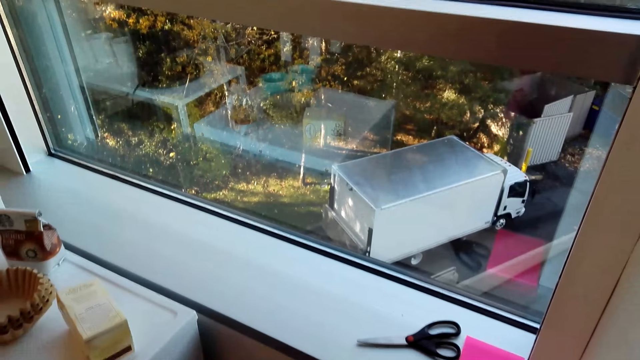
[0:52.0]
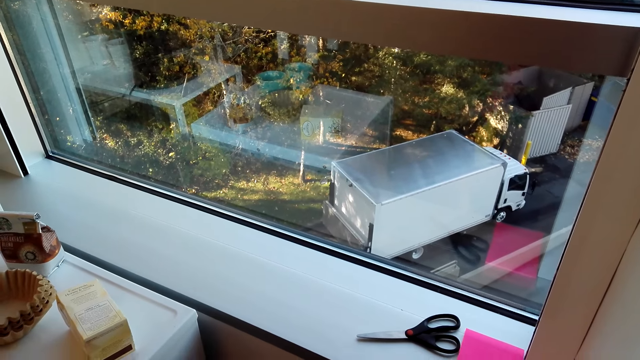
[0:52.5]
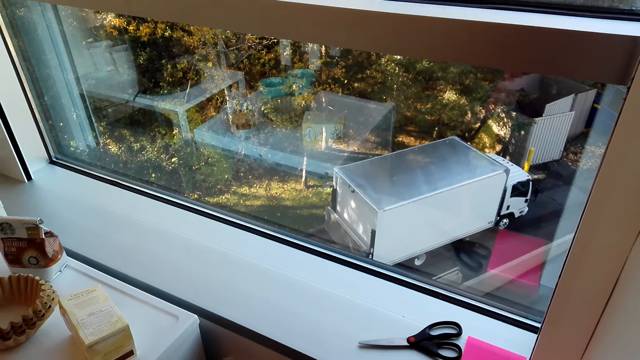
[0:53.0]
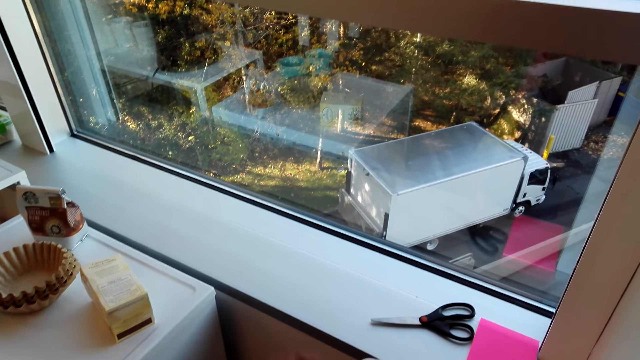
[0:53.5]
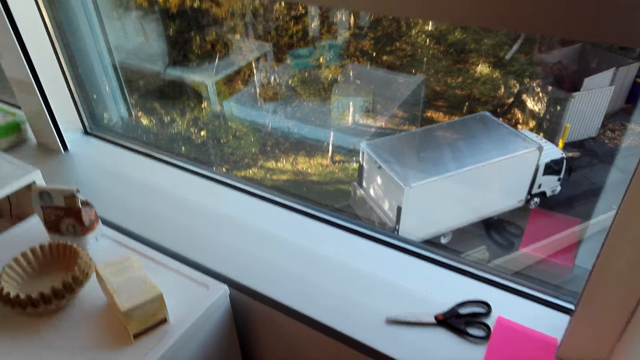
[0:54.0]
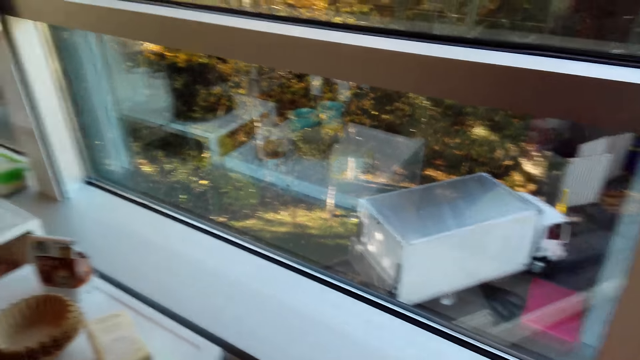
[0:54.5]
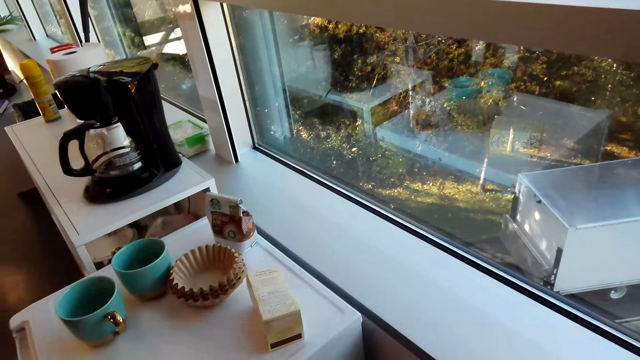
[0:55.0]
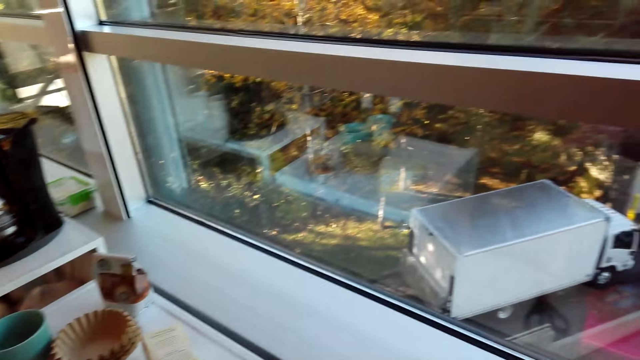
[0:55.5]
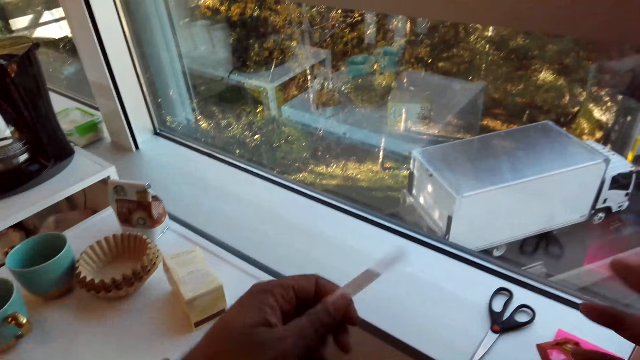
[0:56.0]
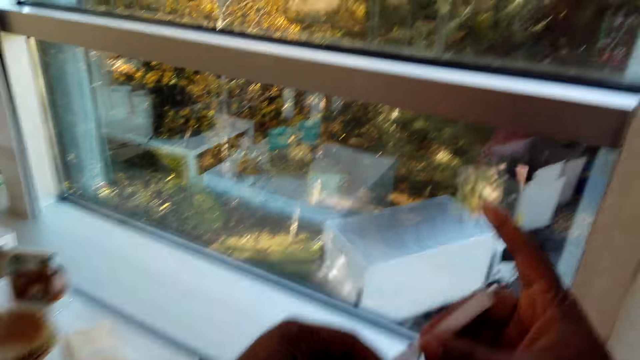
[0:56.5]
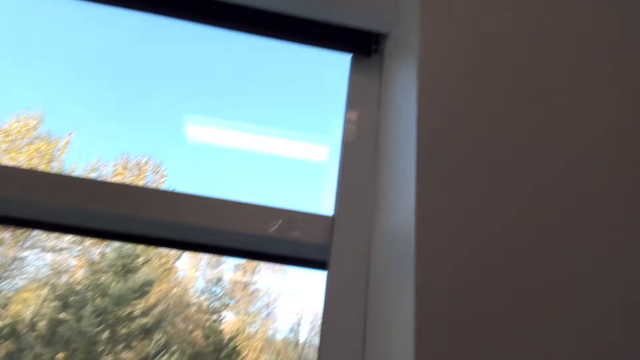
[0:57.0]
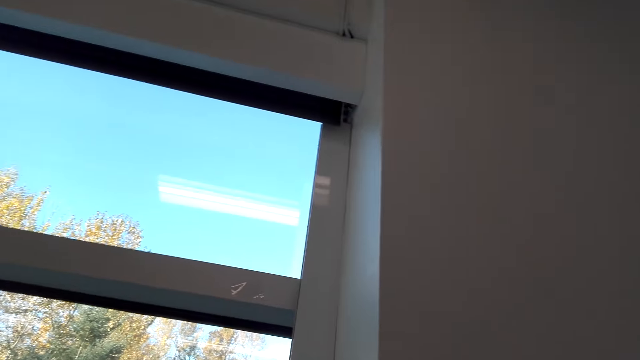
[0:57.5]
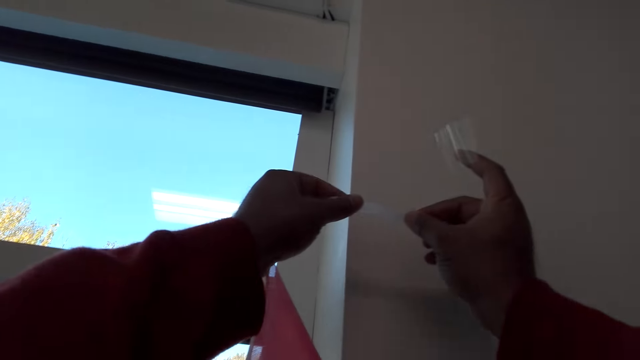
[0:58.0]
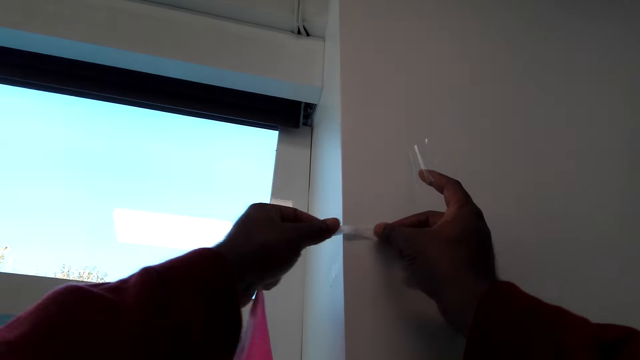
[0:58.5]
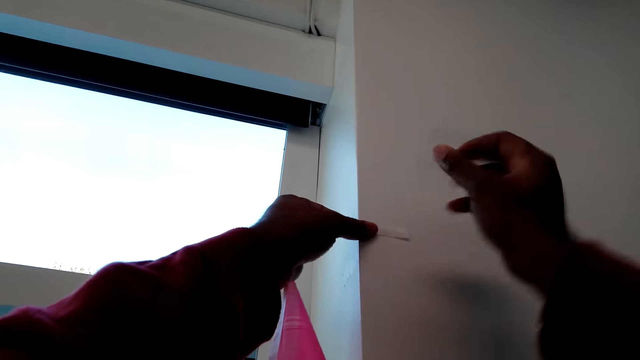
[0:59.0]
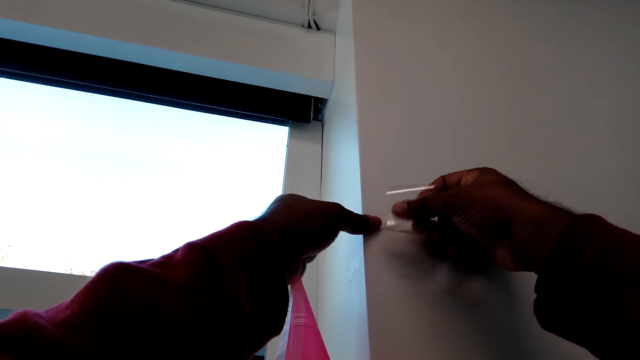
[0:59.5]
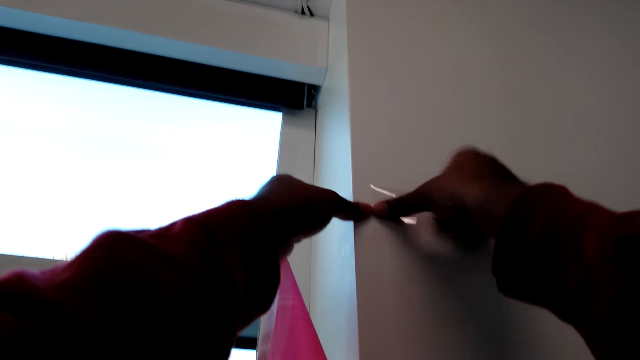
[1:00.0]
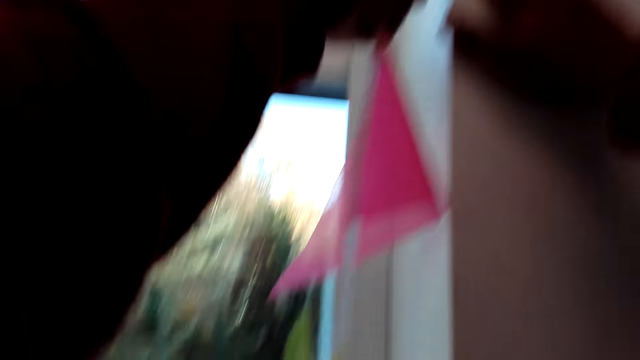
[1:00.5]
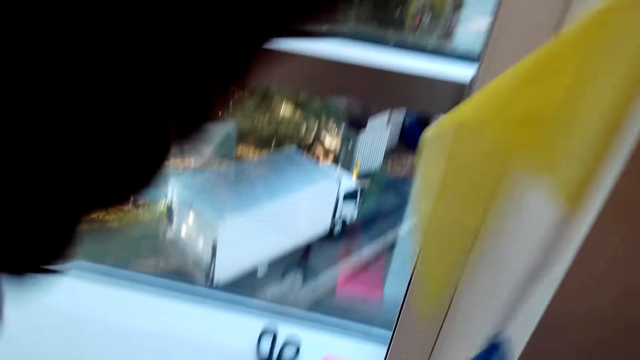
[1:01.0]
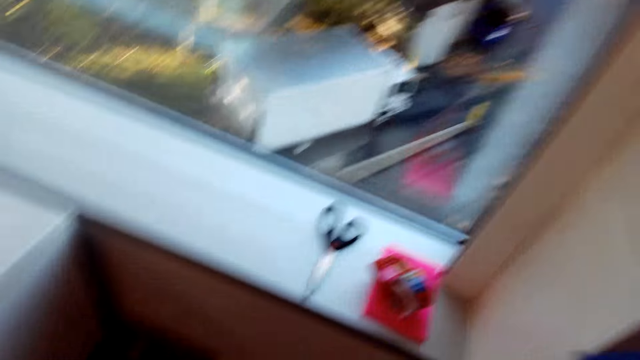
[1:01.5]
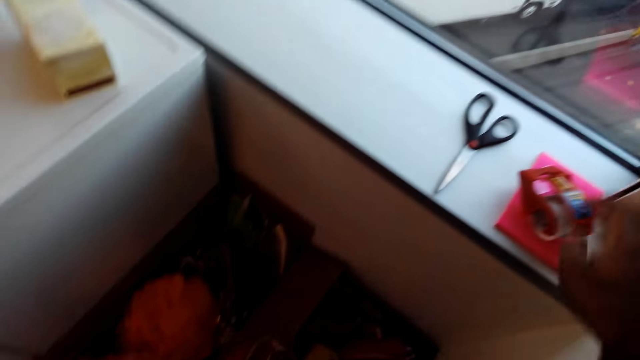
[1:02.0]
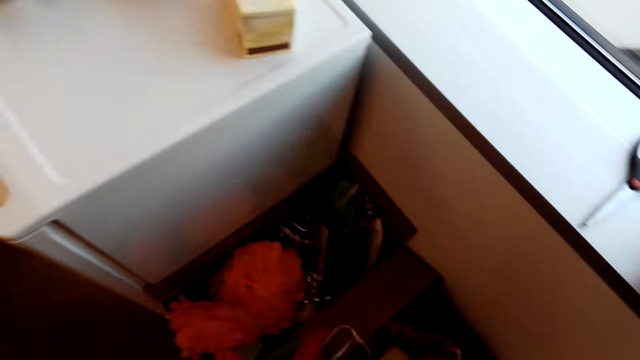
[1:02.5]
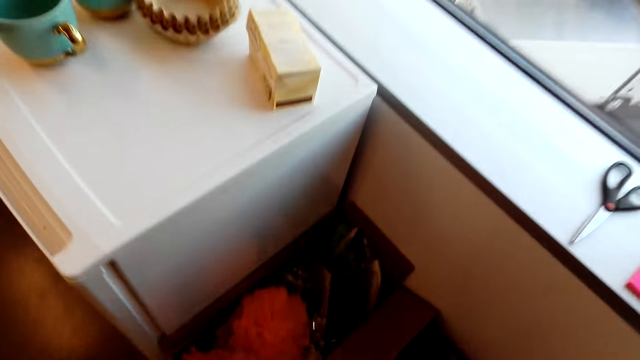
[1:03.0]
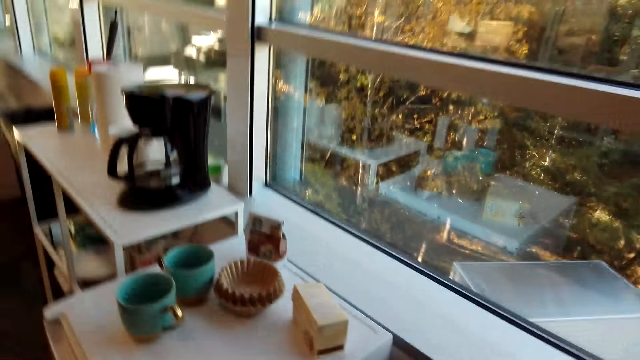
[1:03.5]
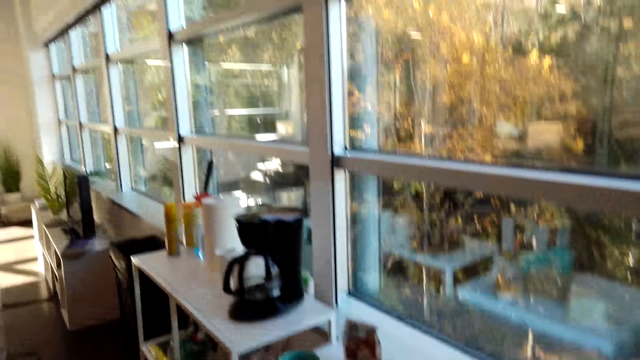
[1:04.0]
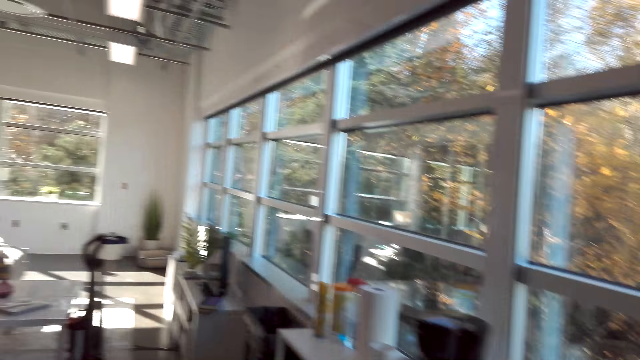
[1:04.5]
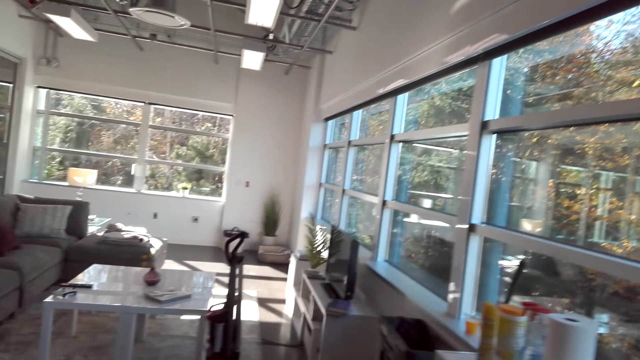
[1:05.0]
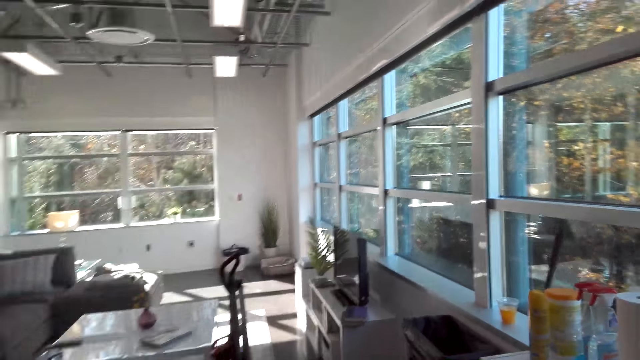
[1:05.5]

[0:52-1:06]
The camera wearer looks around. They place the decorative cloth on the wall. They put the cellotape on the wall. They pick up a cello tape cutter.

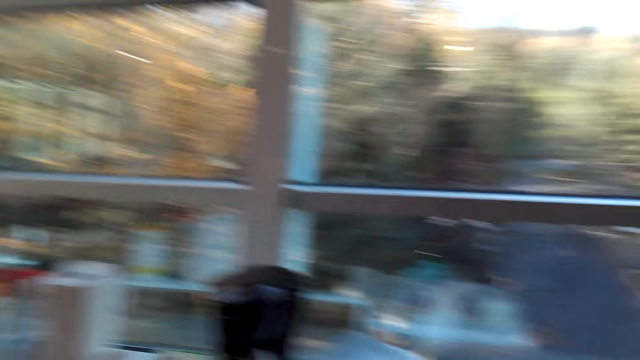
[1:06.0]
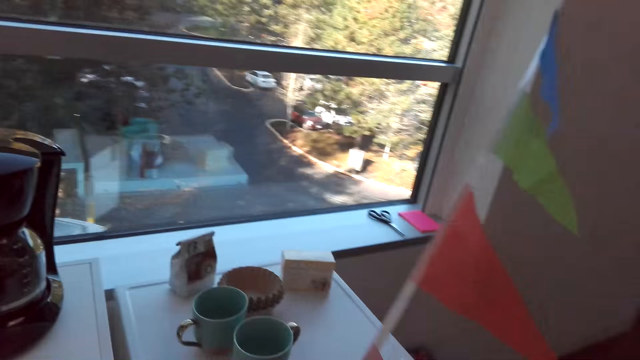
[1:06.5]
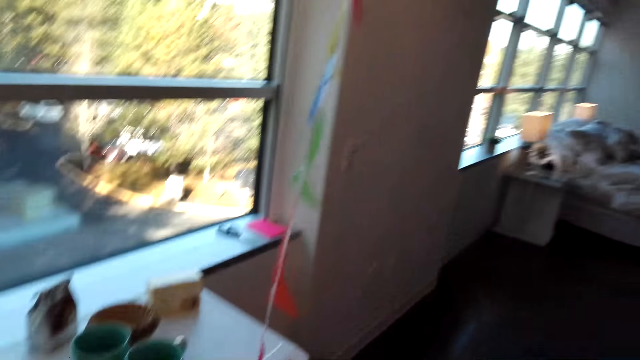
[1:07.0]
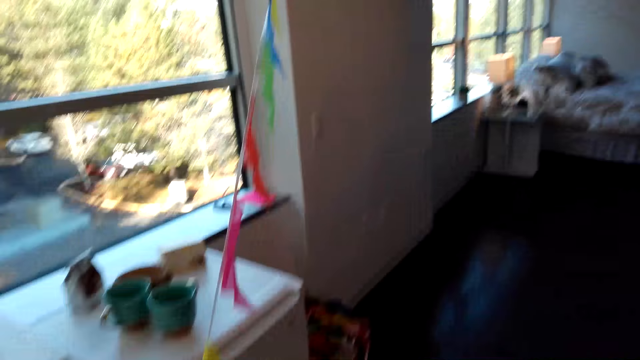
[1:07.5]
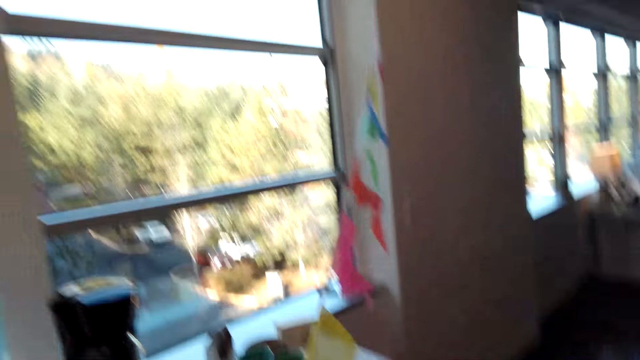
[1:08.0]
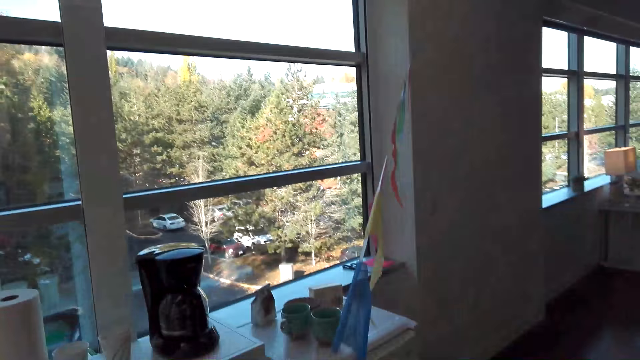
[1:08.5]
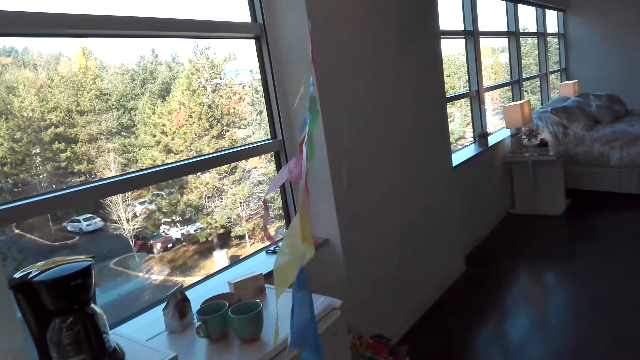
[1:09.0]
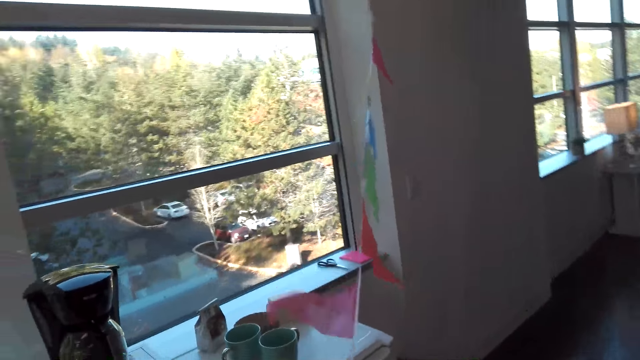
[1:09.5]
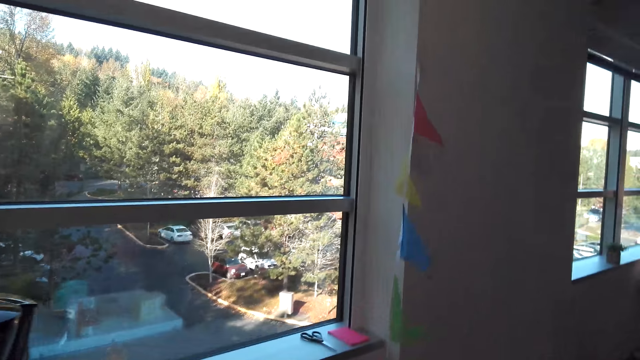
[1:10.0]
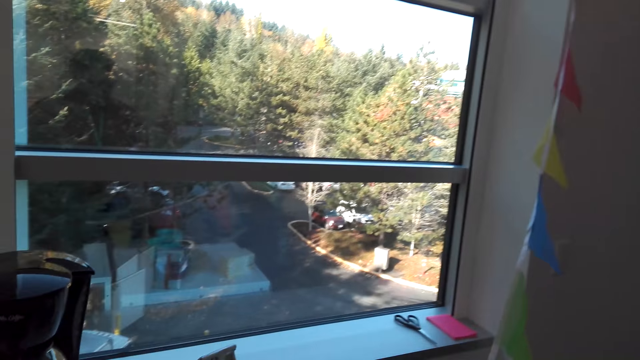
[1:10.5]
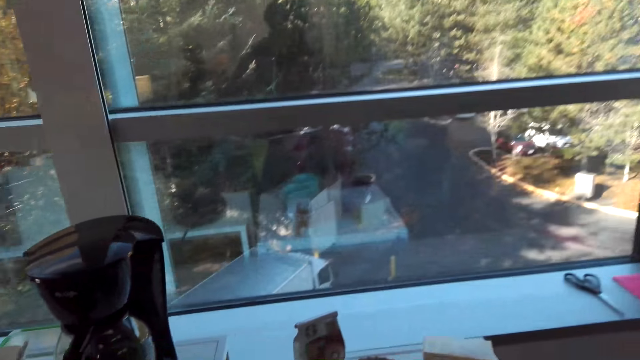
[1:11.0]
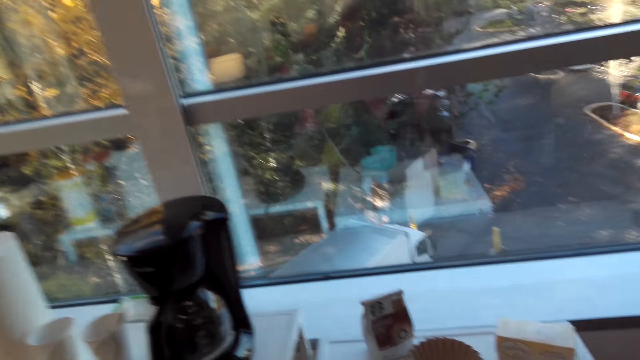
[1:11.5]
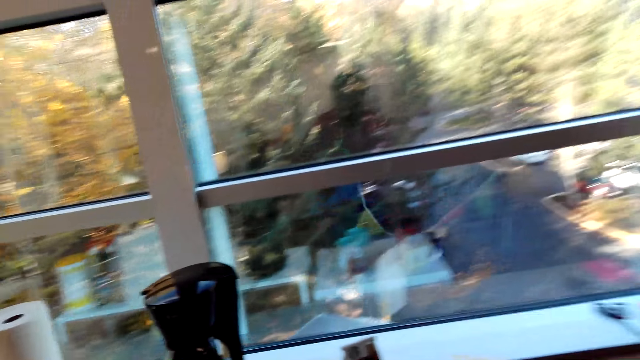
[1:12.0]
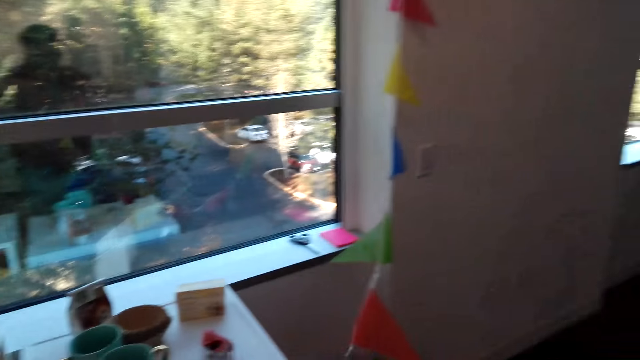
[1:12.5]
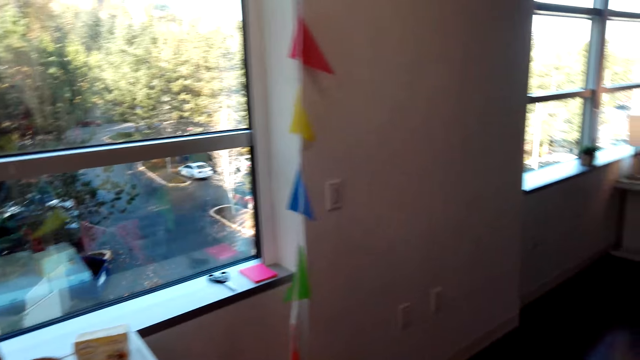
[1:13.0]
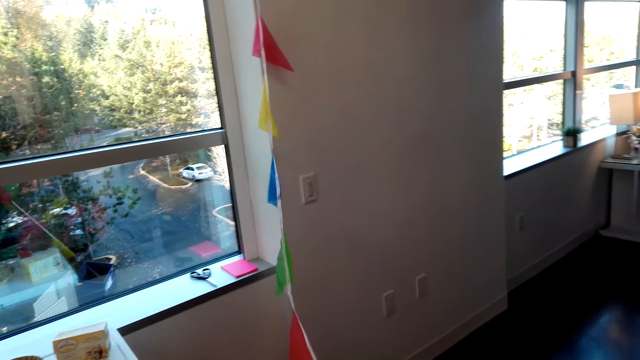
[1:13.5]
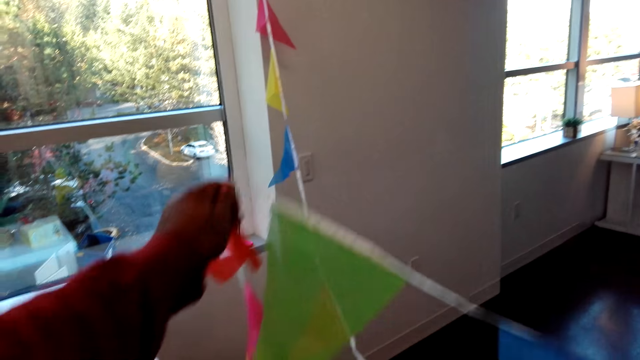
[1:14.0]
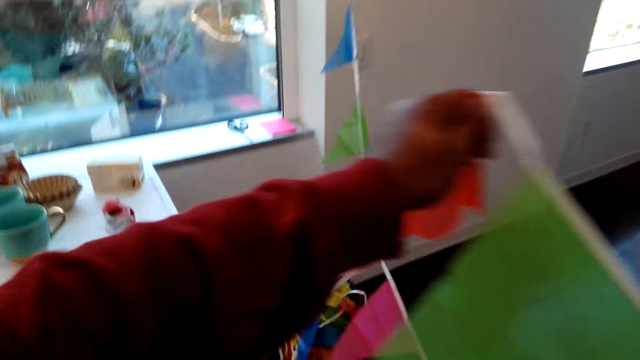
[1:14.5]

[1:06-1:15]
The camera wearer pulls the decorations. They look around.
